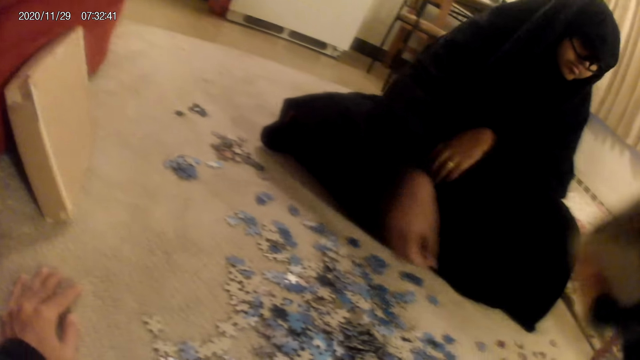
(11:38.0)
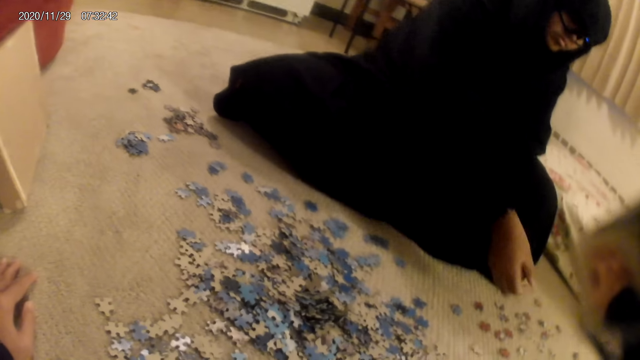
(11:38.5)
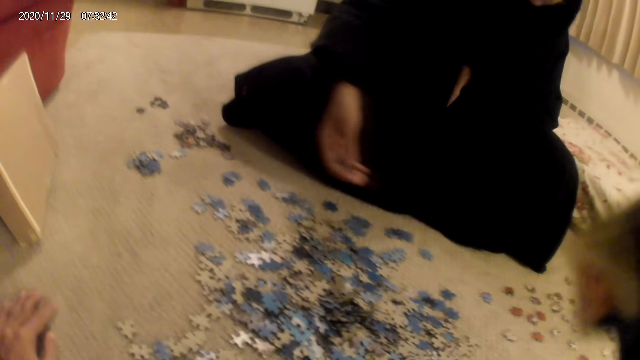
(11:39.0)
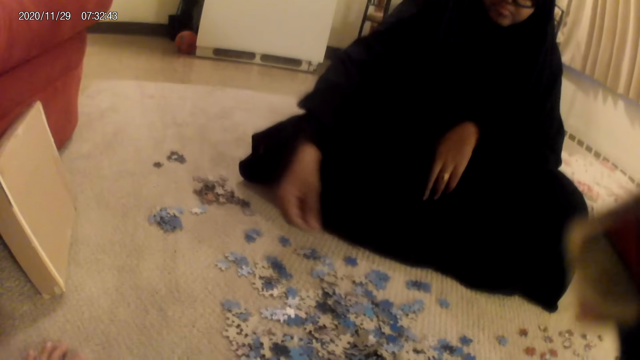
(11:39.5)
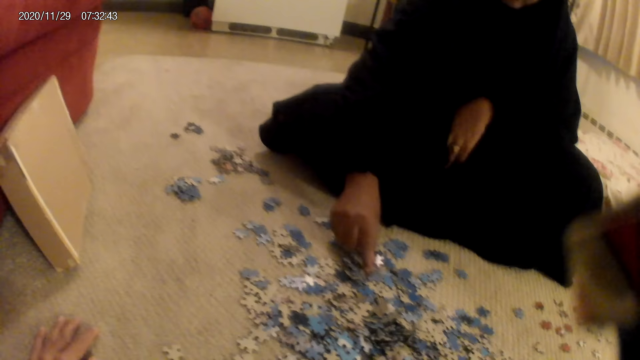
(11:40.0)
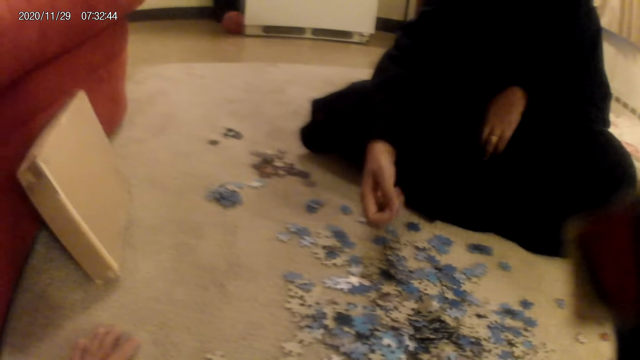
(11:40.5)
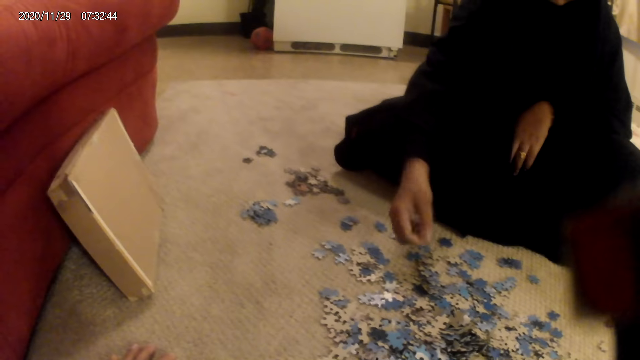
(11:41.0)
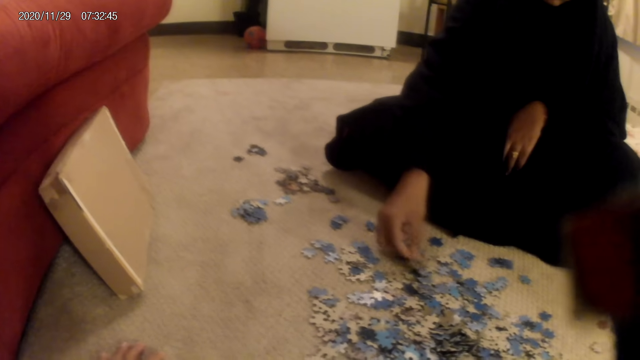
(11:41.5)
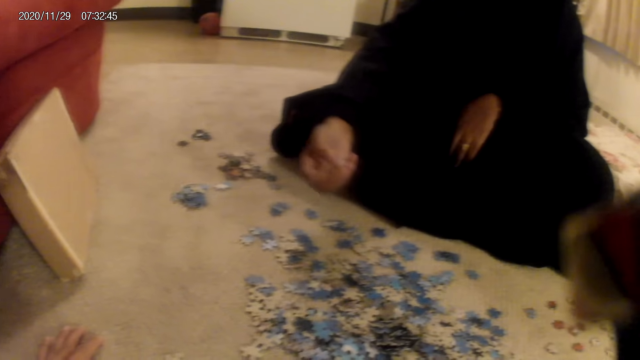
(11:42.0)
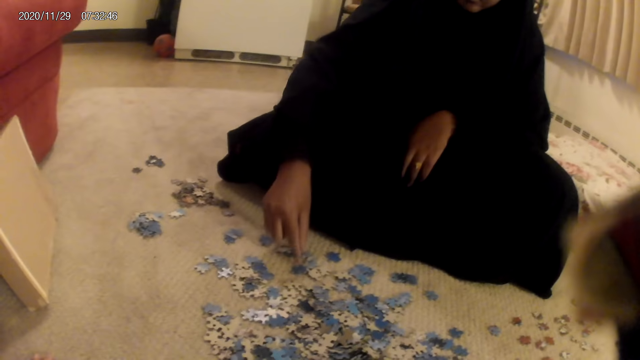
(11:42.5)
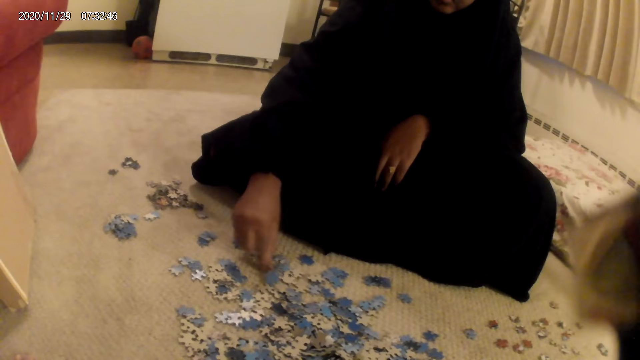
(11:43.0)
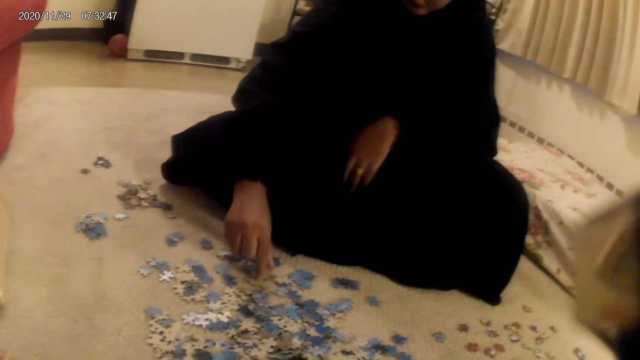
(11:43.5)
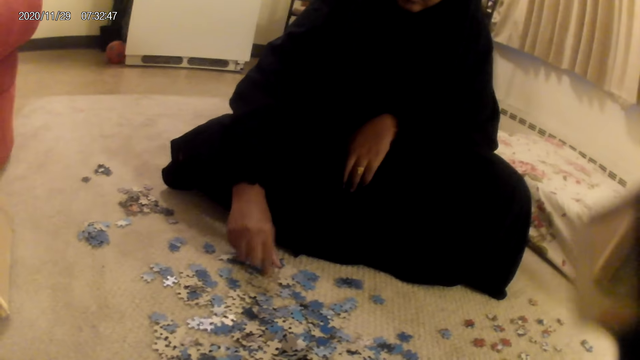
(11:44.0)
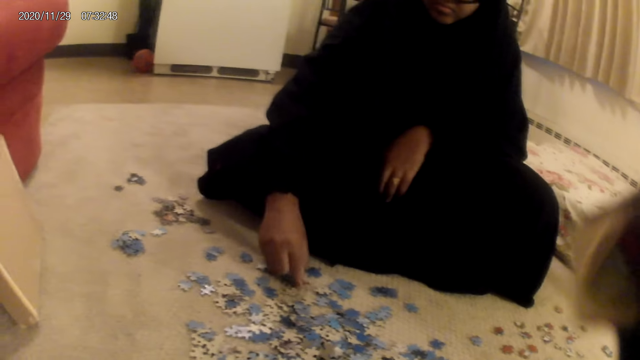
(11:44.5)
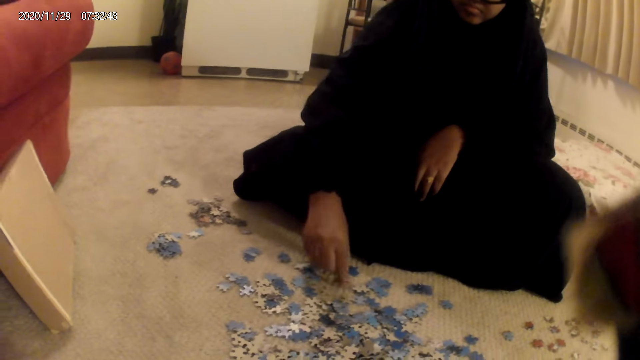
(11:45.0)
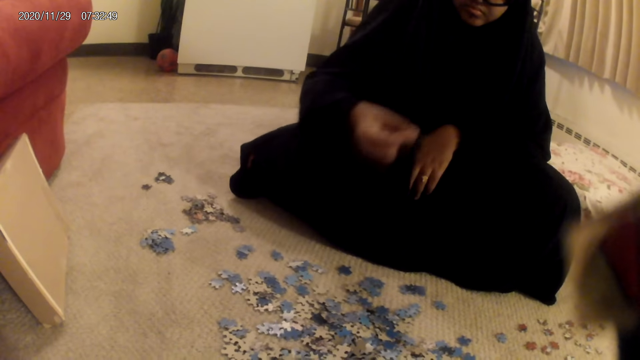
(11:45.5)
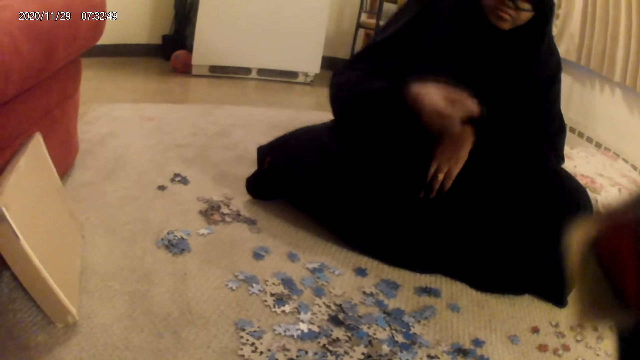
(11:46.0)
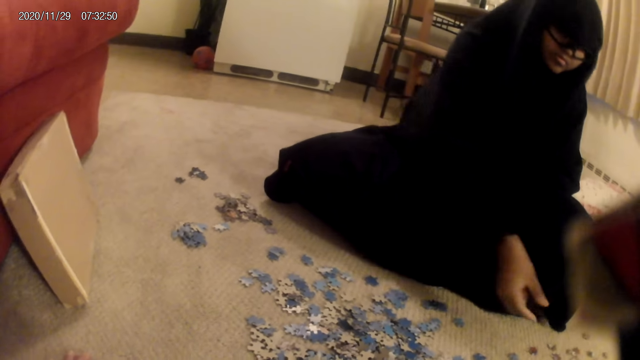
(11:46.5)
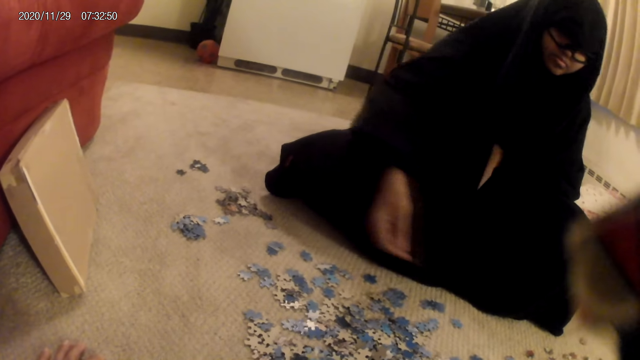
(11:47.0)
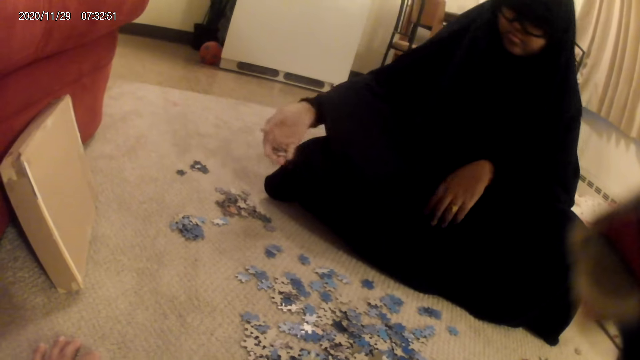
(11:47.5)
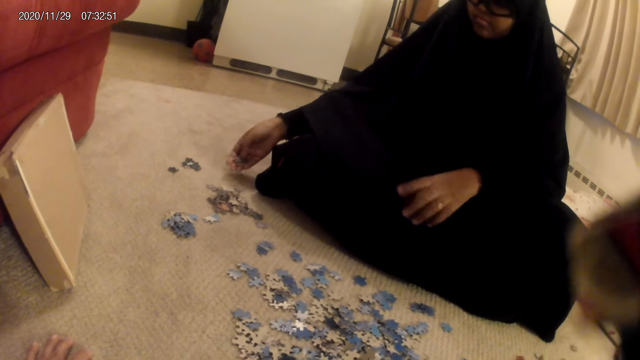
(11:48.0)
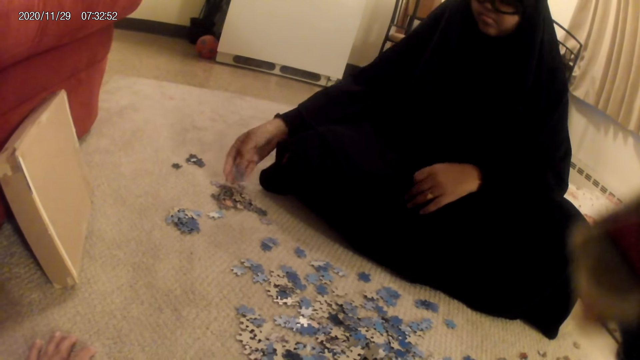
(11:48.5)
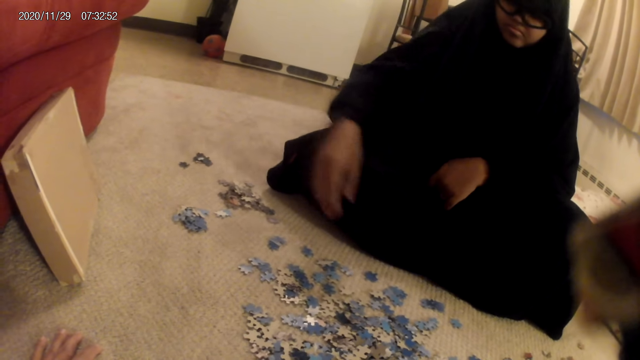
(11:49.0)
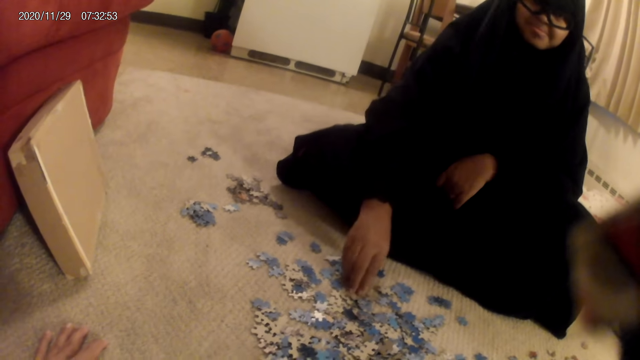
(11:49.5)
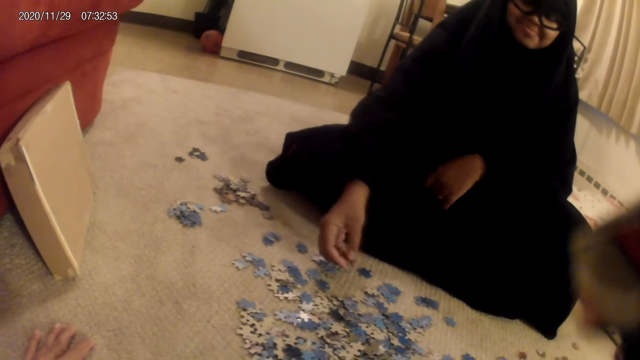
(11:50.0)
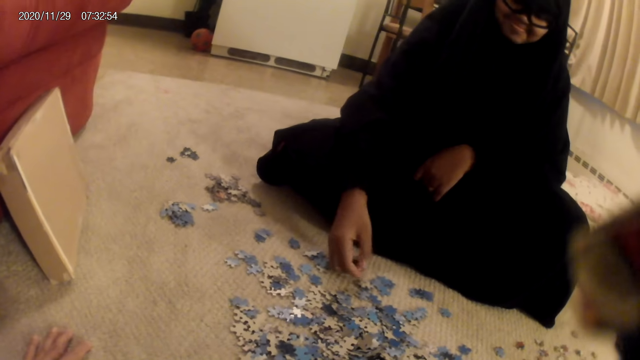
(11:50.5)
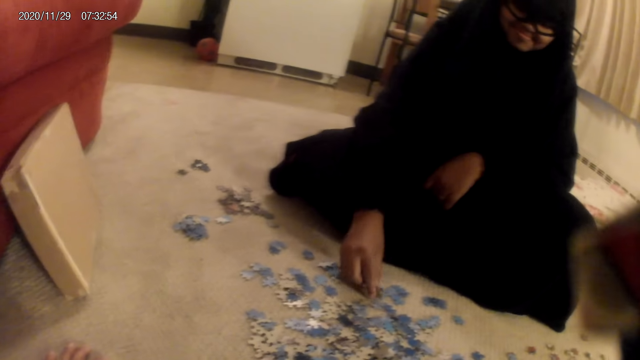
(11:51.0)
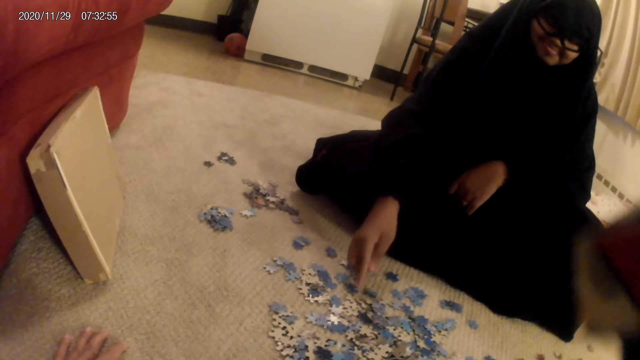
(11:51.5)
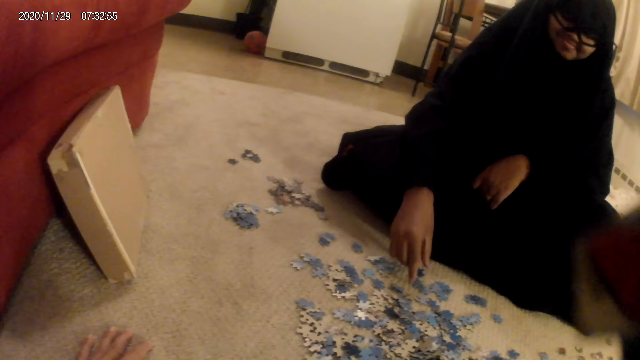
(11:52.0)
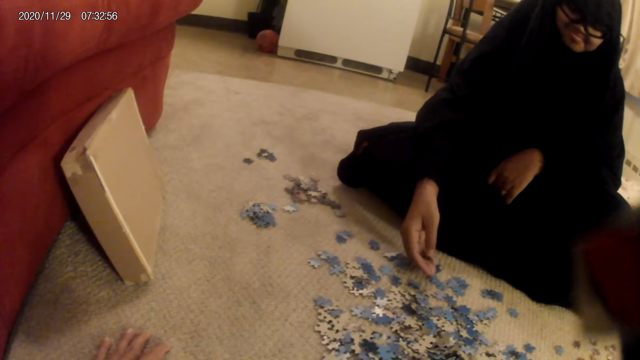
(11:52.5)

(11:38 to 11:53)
A woman puts down the jigsaw pieces. She picks up the jigsaw pieces from the floor. She sorts a card on the floor. She picks up the card from the floor and moves the card on the floor. She puts down the jigsaw pieces and picks up the jigsaw pieces. She sorts the card on the floor.

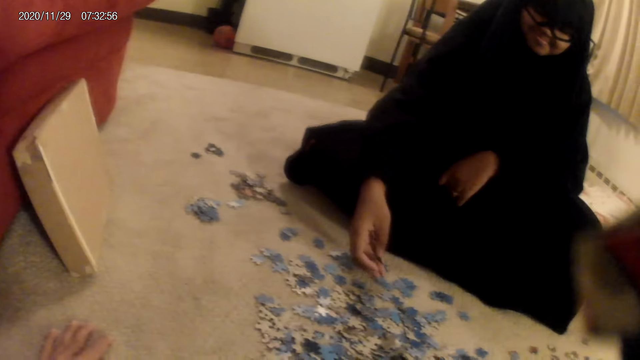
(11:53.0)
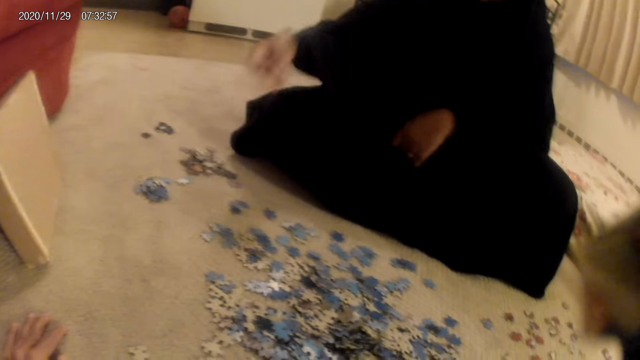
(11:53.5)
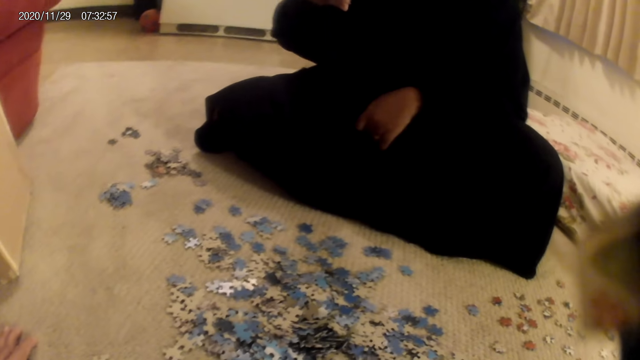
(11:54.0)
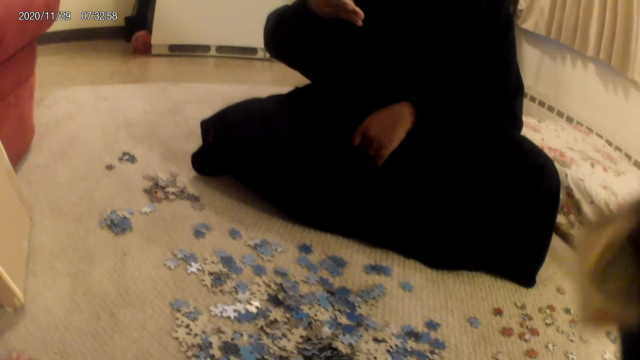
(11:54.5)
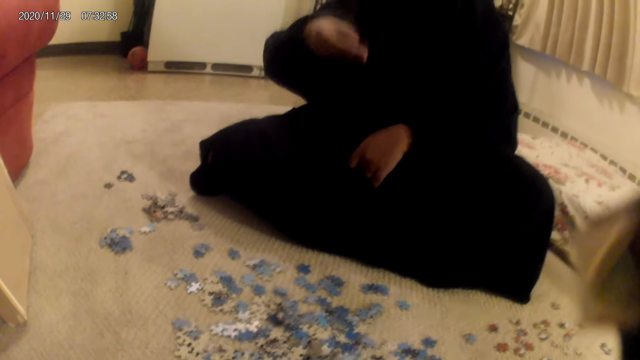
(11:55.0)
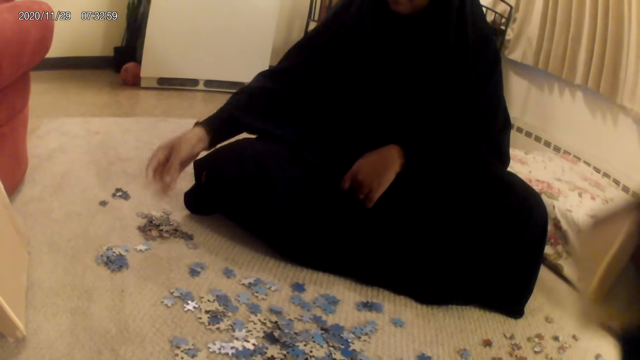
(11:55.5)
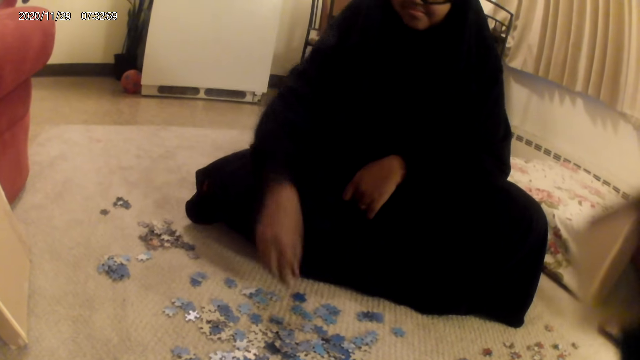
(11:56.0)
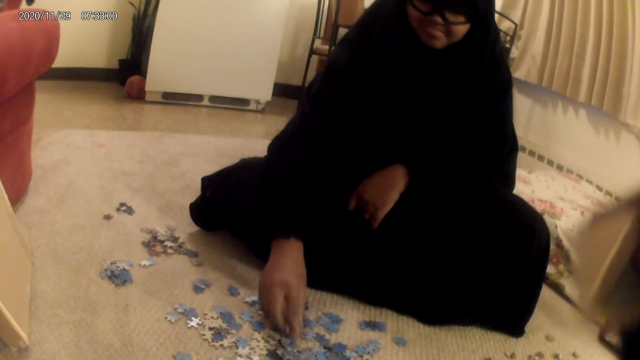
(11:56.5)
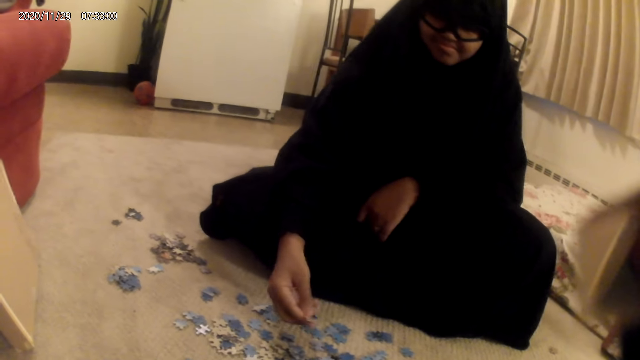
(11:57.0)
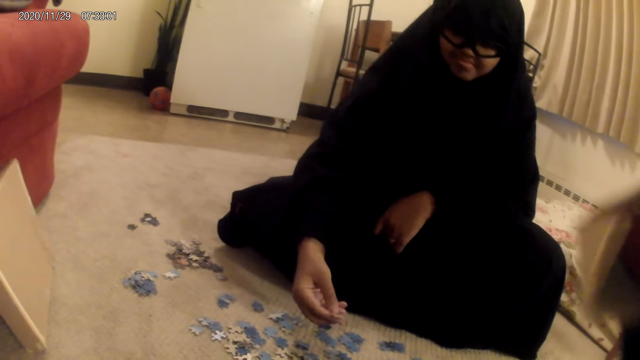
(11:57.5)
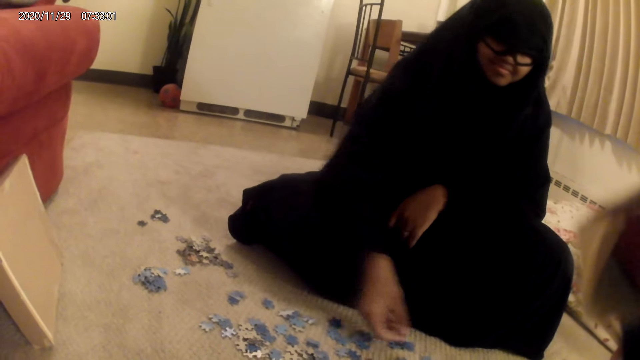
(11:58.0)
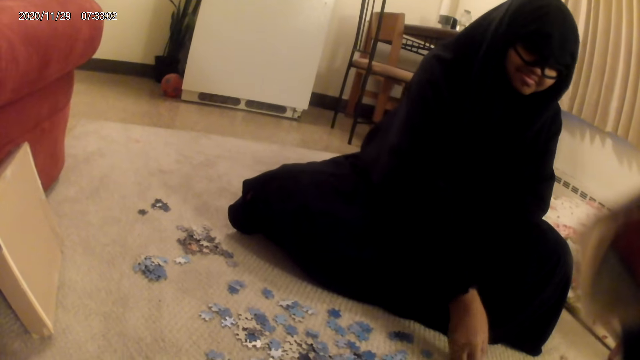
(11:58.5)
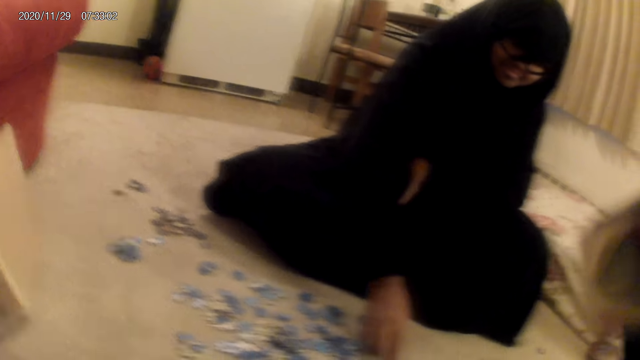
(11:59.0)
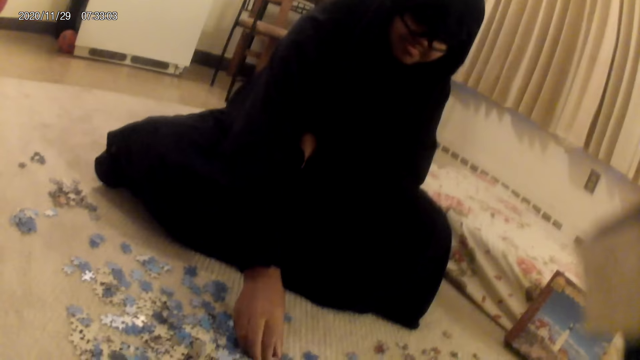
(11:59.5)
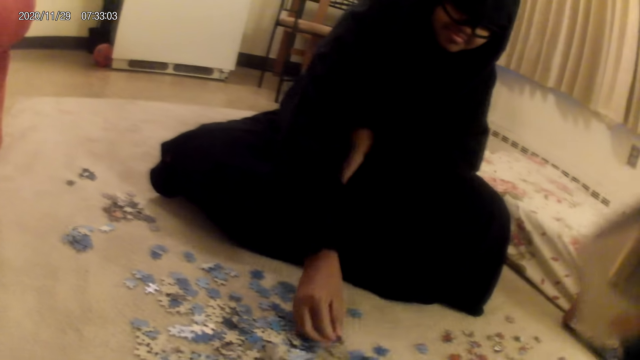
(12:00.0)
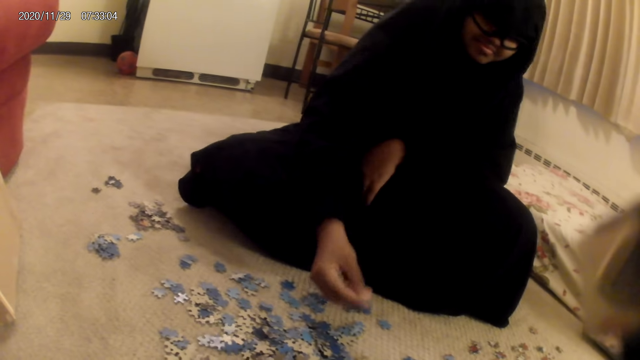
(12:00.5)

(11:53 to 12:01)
A woman looks at the jigsaw pieces and puts down the jigsaw pieces. She moves a card on the floor. She picks up the jigsaw pieces. She sorts the card on the floor and moves the card on the floor.
